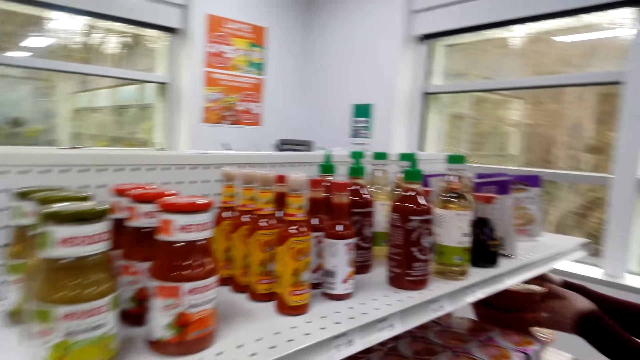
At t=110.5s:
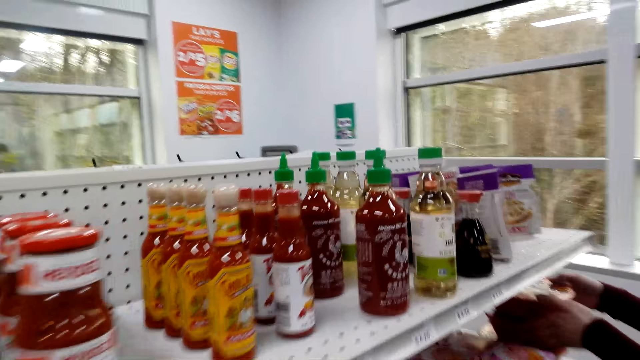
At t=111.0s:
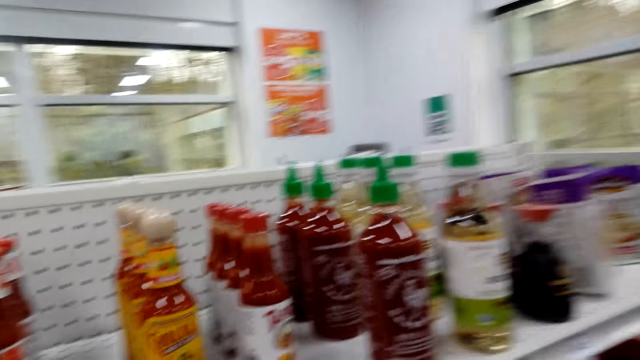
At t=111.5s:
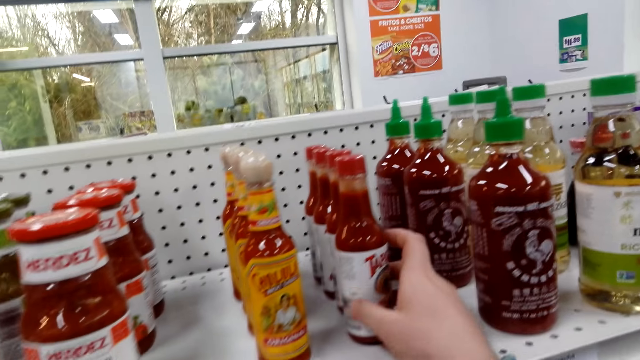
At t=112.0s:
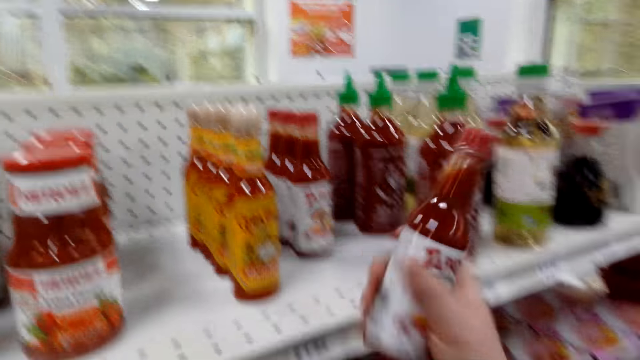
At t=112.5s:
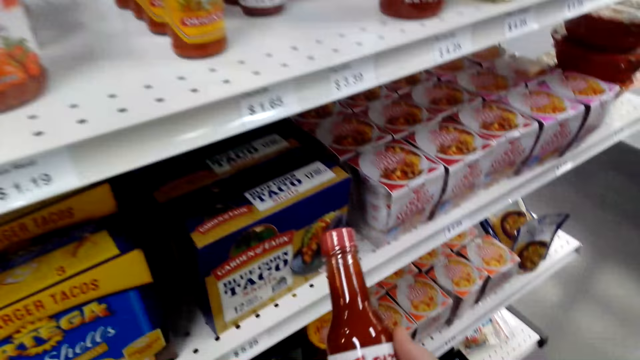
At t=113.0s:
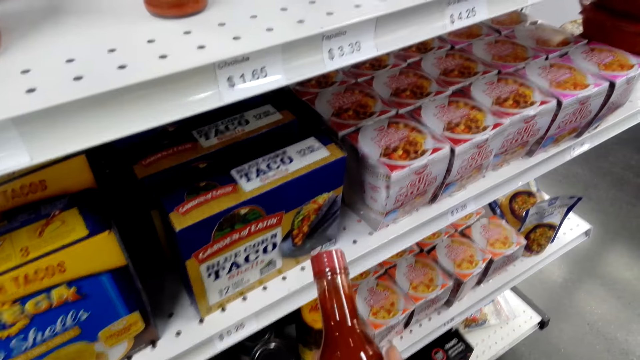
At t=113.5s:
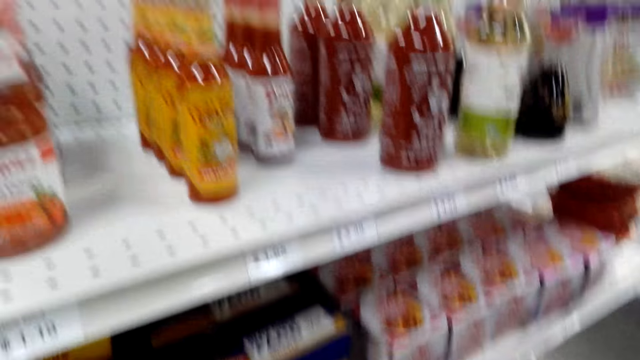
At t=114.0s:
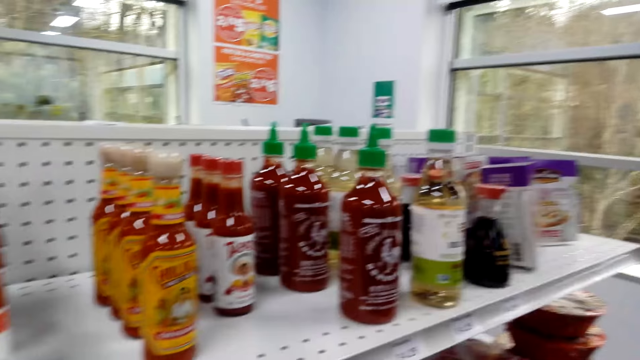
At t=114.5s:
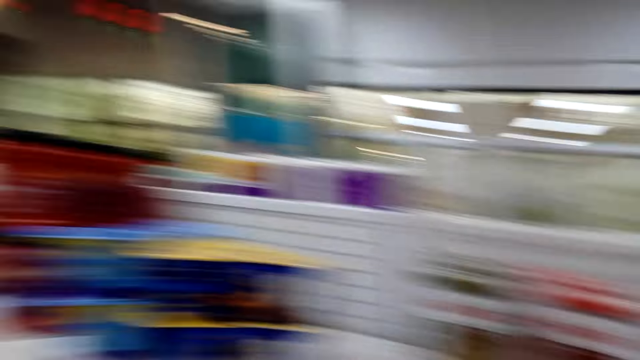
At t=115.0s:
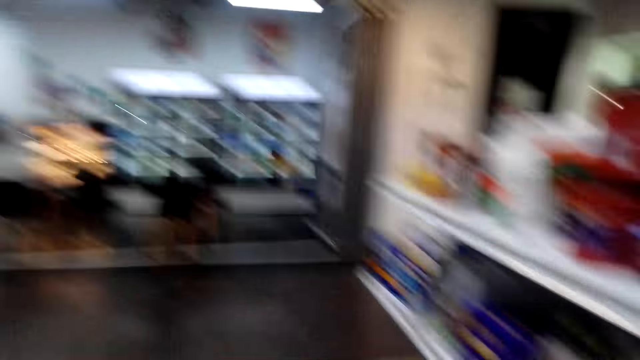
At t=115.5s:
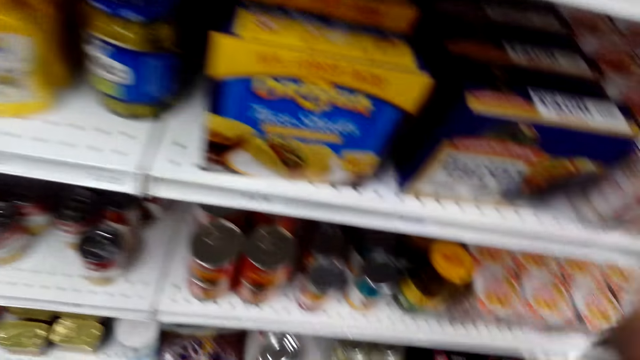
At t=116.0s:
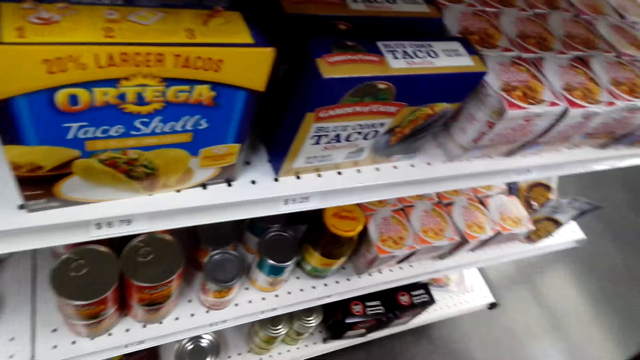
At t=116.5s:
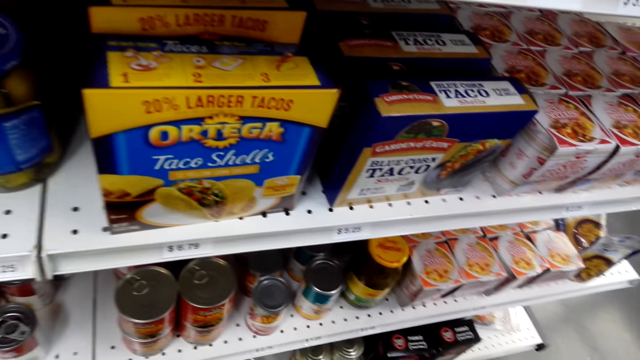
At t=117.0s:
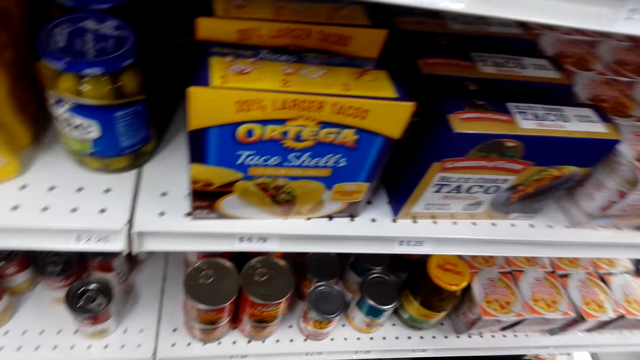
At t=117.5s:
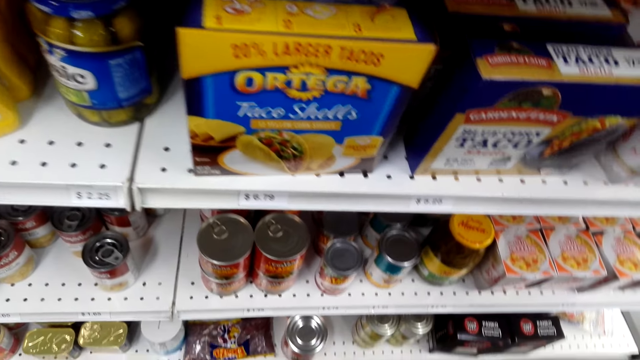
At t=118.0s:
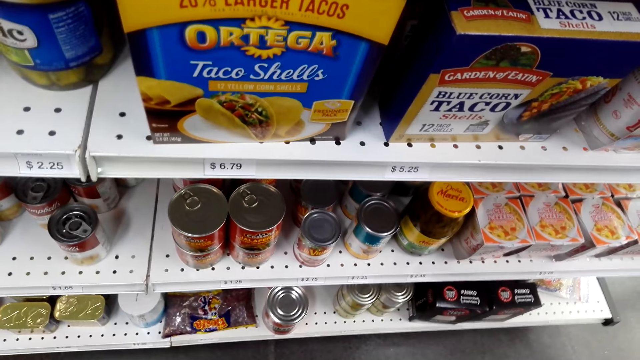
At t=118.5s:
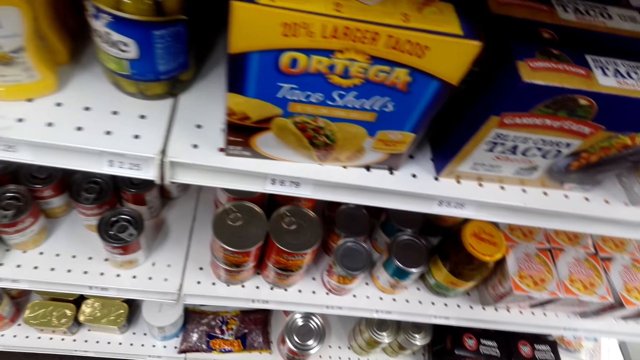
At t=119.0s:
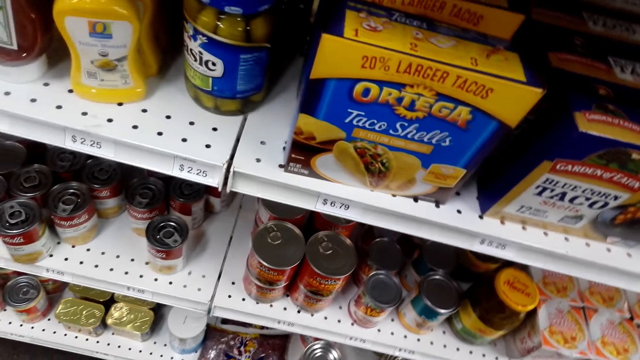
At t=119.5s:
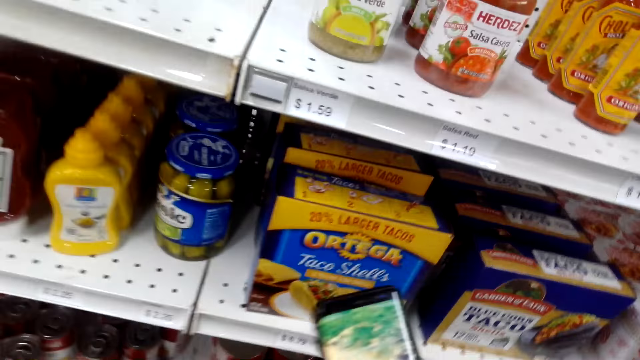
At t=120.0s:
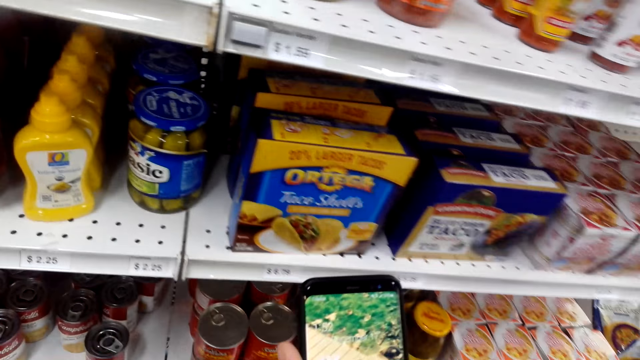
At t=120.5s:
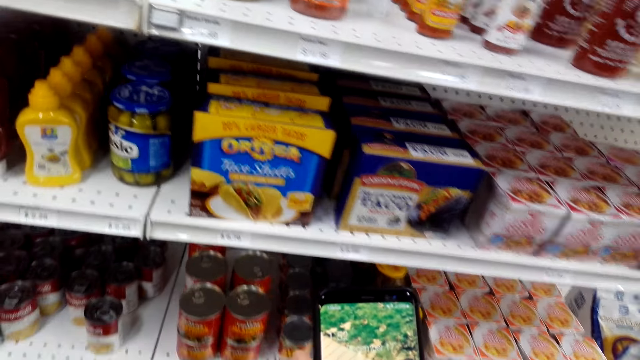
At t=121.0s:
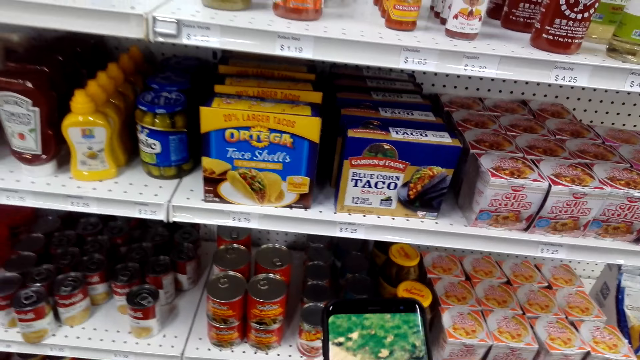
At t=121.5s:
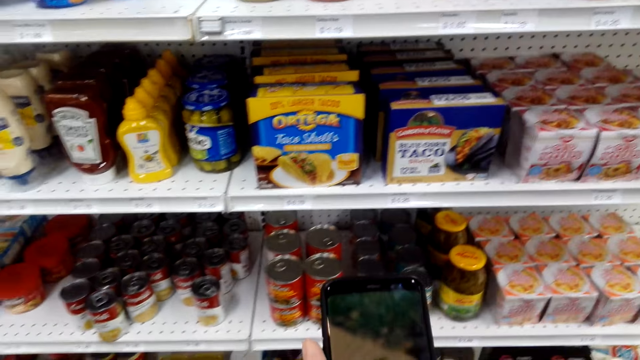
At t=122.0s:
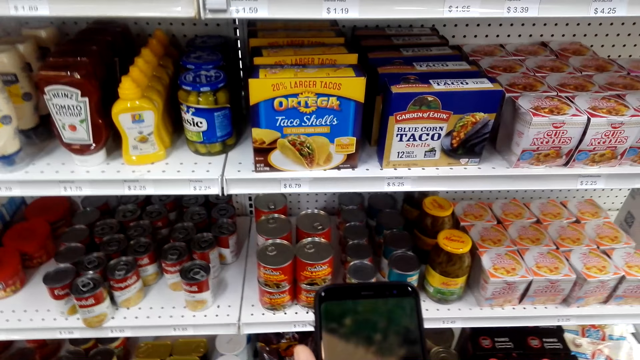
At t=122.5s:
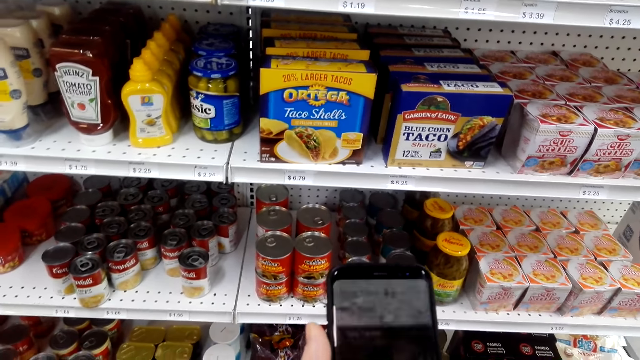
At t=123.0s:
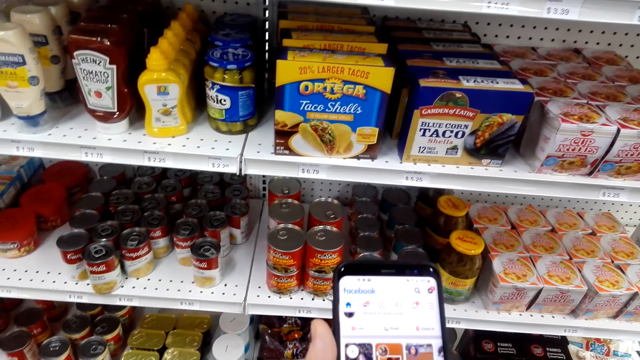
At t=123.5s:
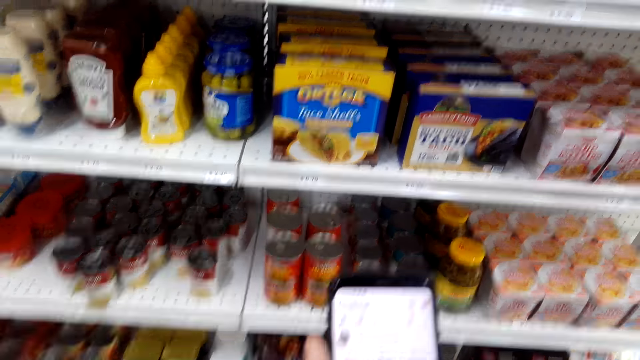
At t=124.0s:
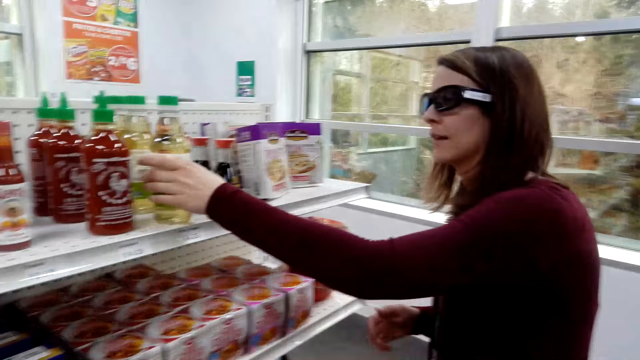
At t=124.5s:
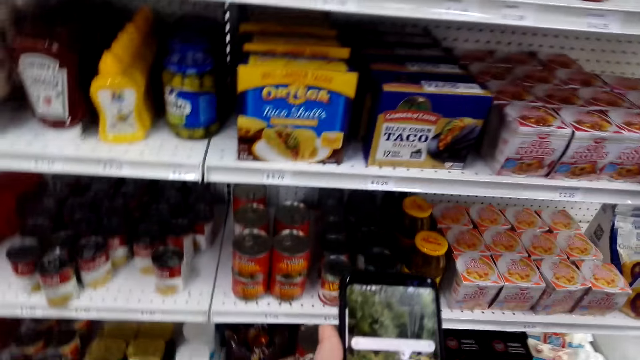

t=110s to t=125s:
The camera wearer looks at a bottle of sauce. They pick up the bottle of sauce from the shelf. They scroll through the phone.

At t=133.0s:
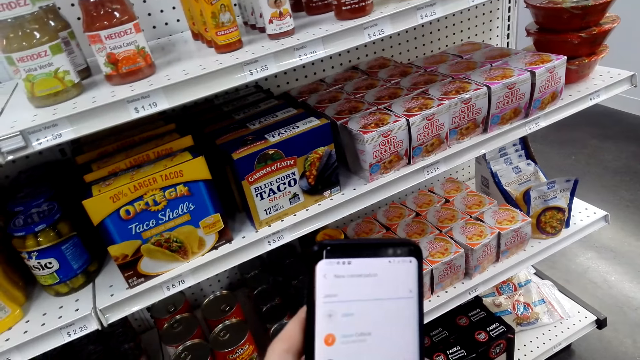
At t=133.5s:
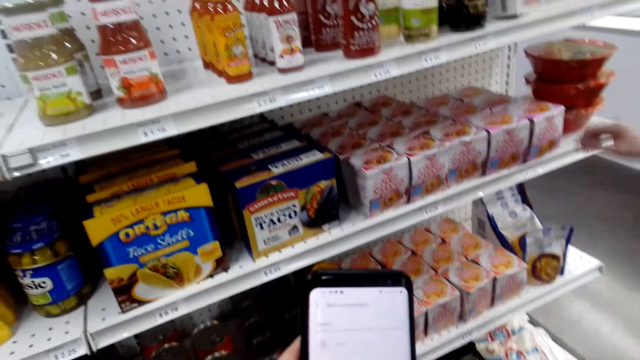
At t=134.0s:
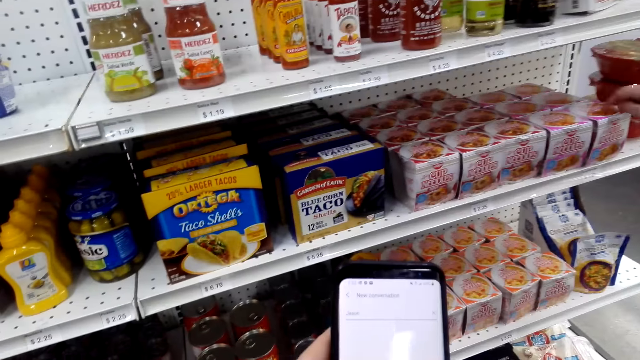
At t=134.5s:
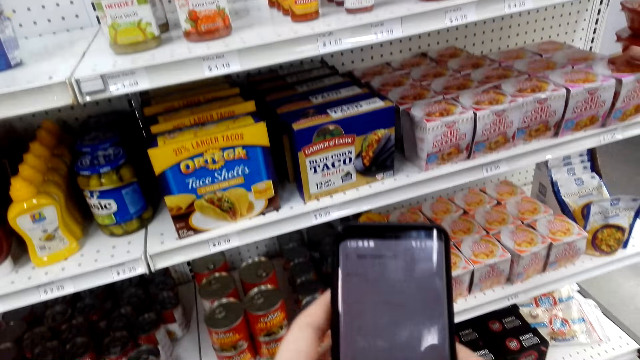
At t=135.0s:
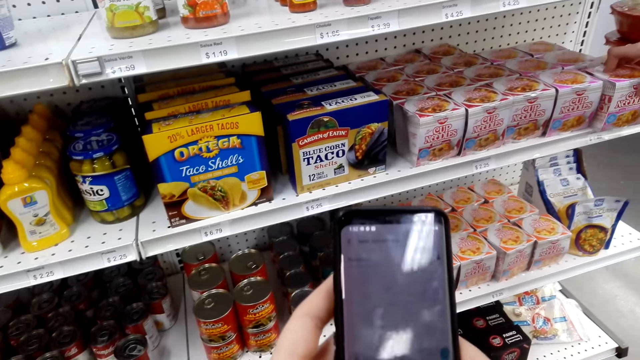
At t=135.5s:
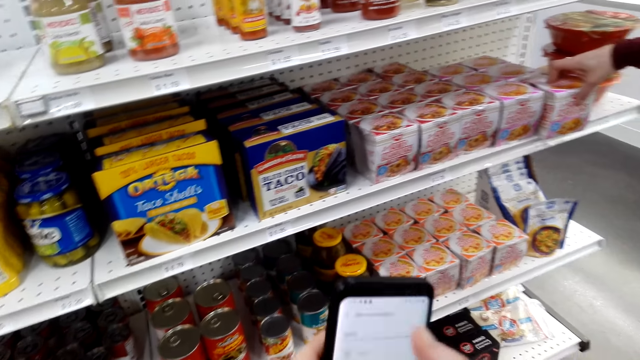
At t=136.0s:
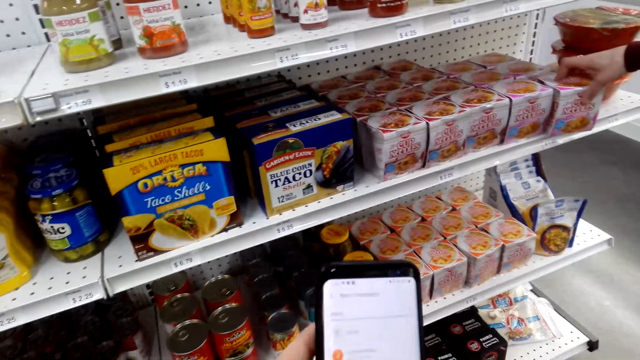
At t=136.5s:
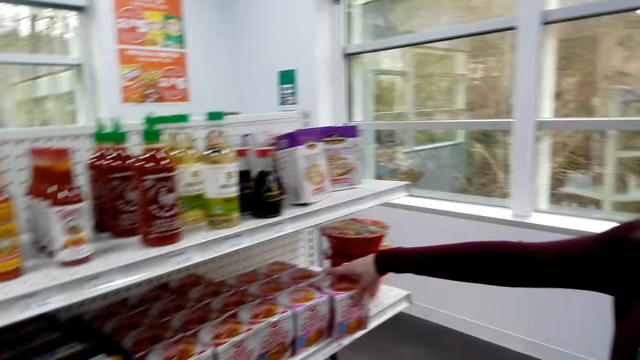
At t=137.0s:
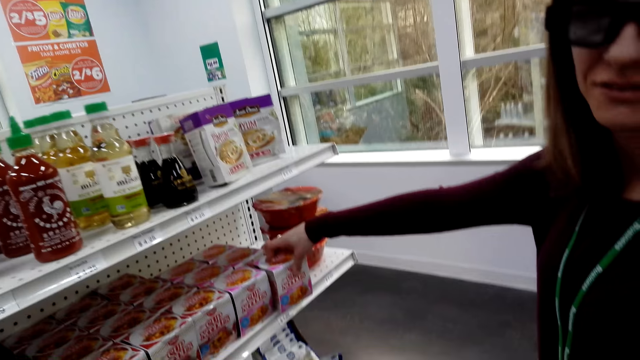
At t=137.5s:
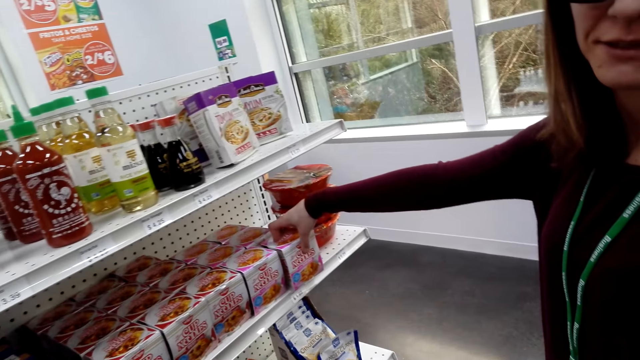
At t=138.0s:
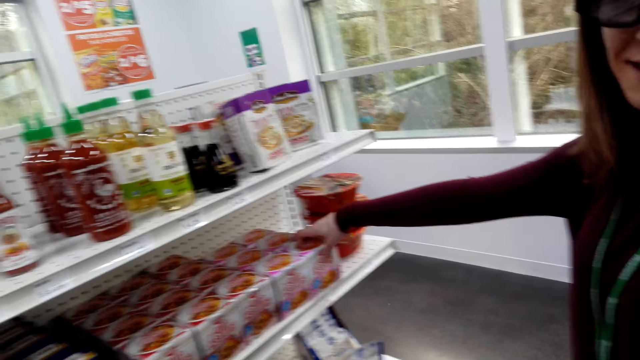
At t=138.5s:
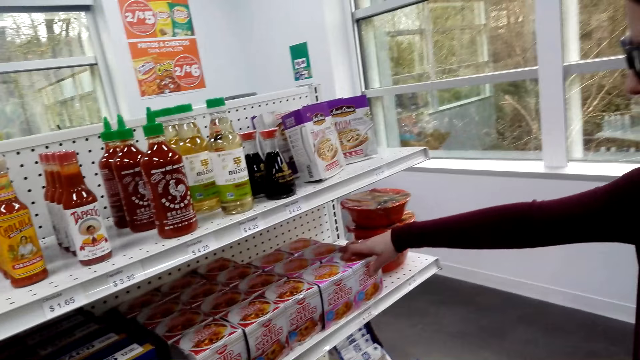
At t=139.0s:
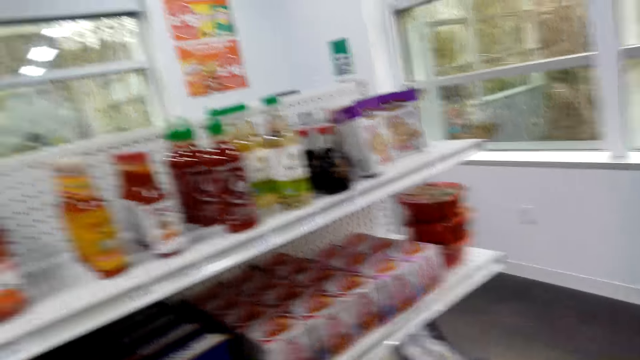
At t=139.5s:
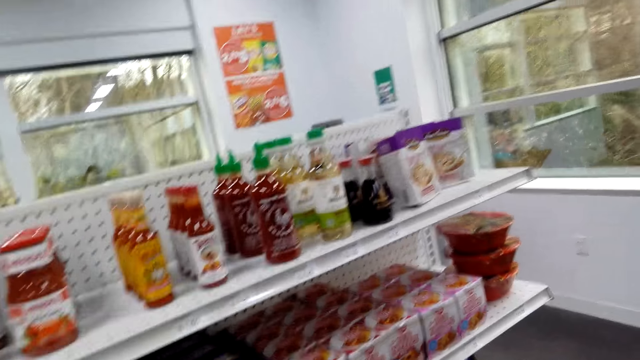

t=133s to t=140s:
A woman touches a box on the shelf.
